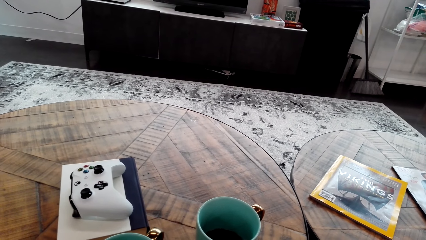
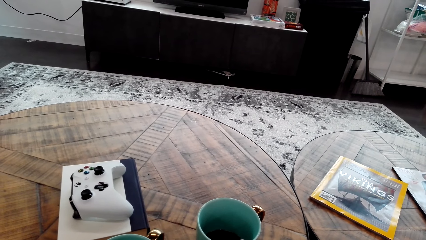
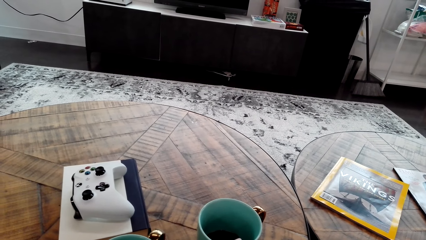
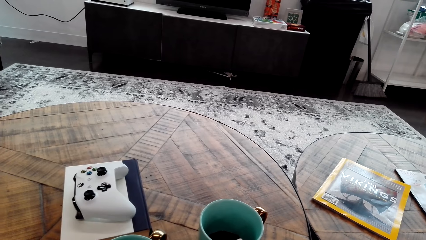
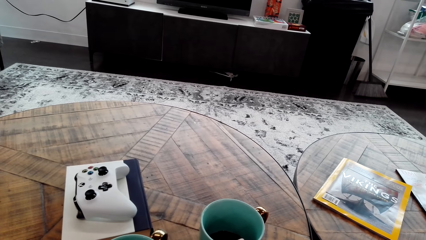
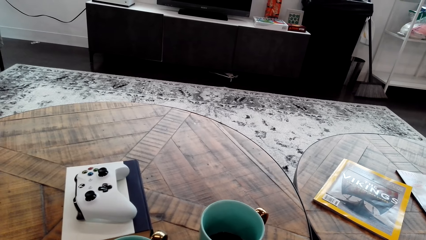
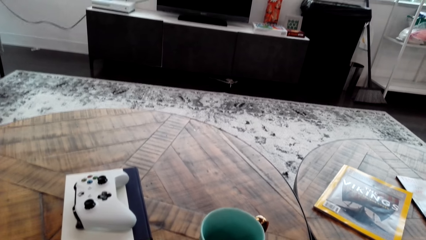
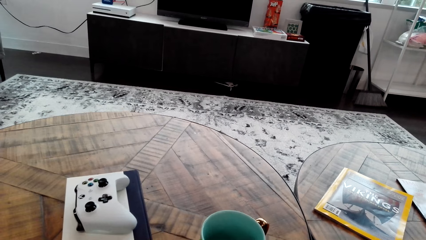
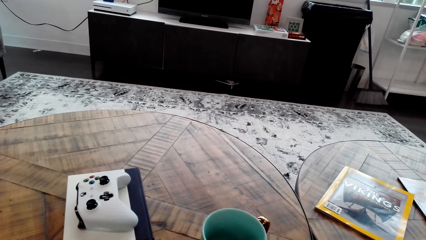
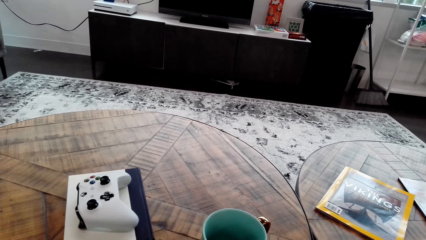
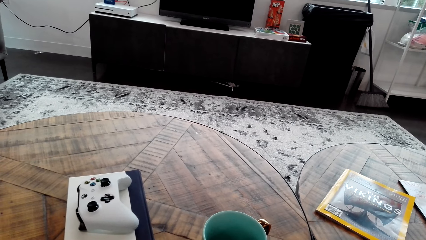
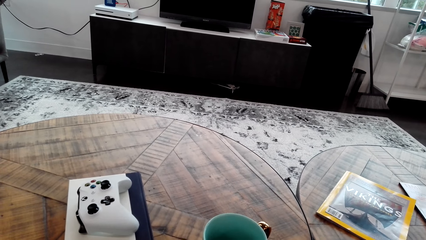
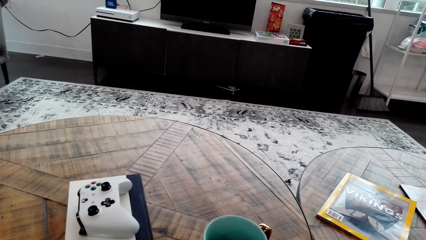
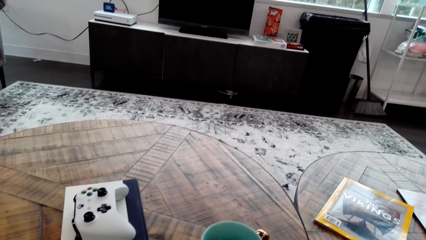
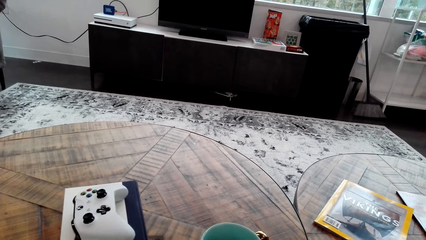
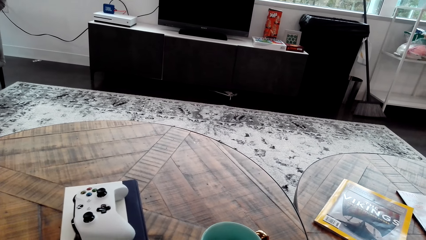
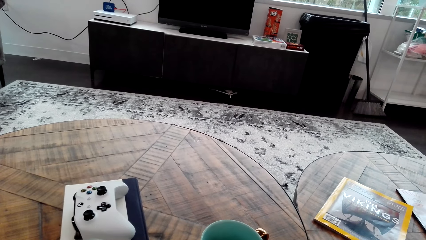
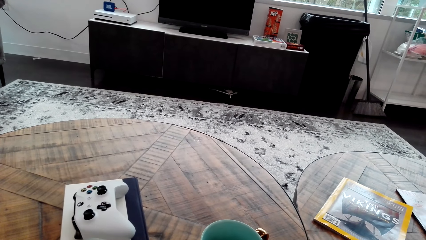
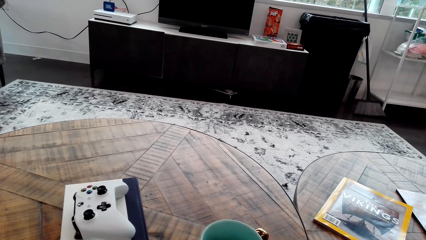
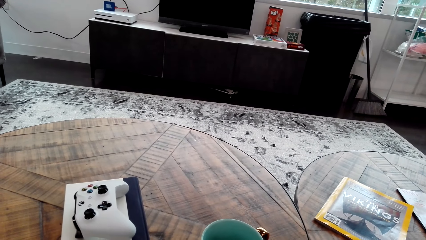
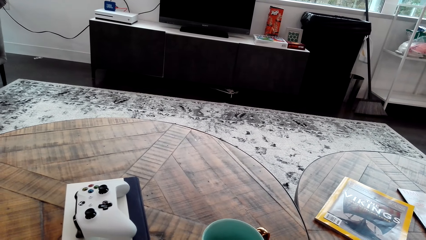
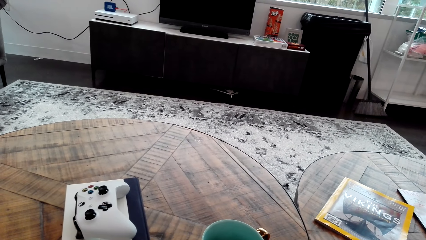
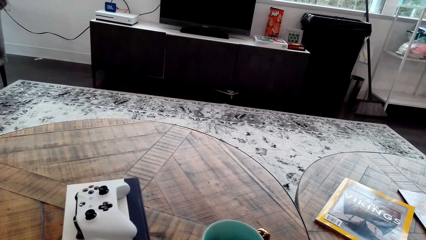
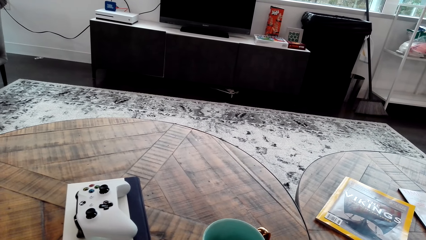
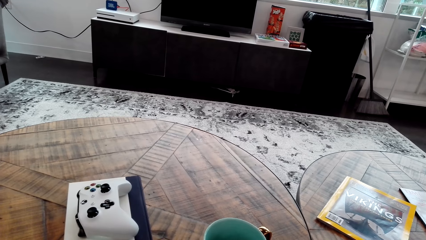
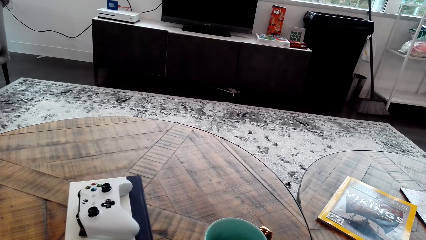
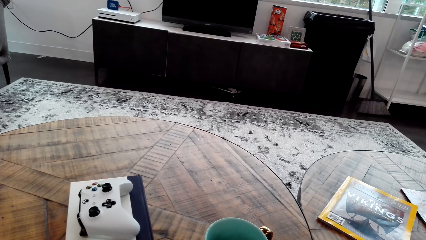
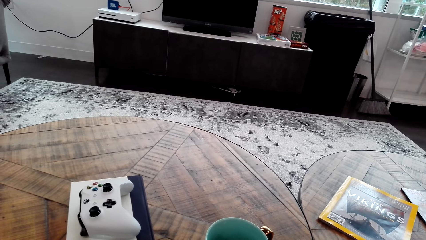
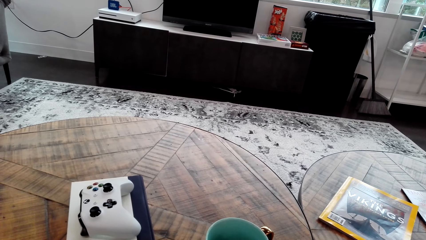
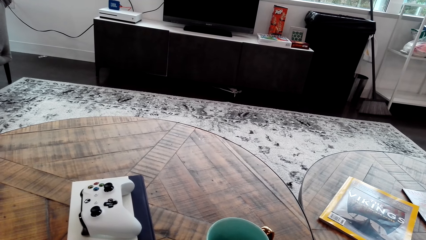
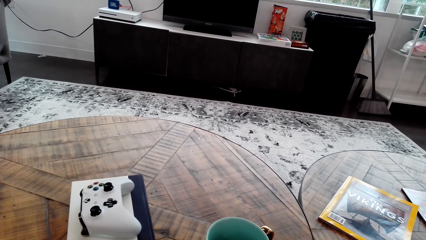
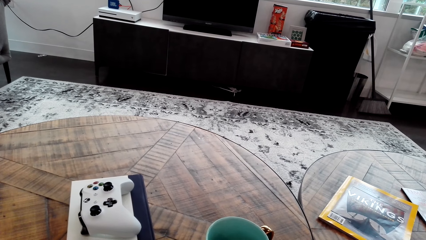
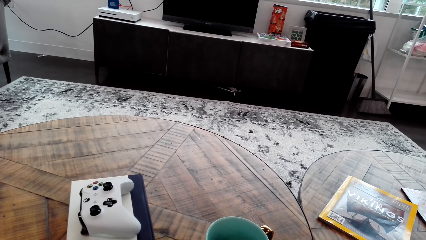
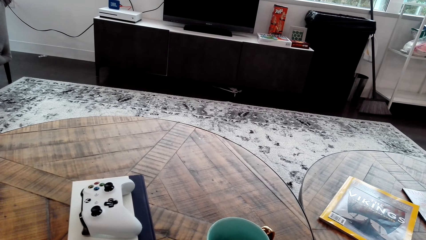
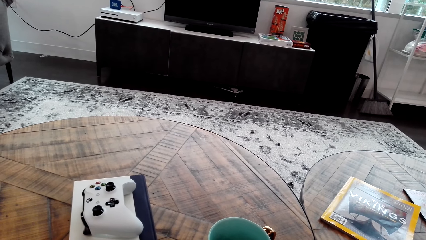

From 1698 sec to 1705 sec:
The camera wearer holds cards.

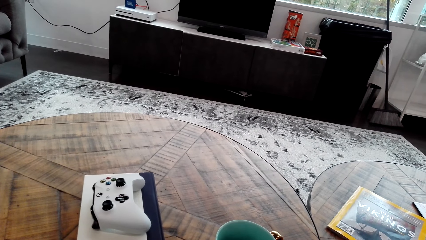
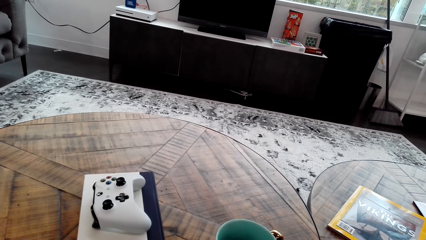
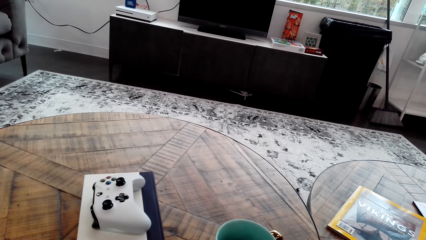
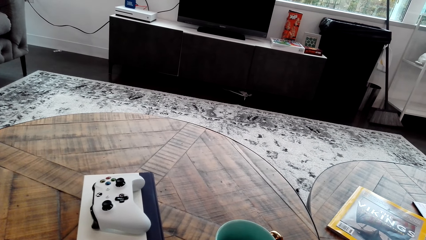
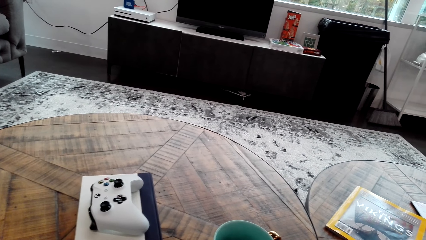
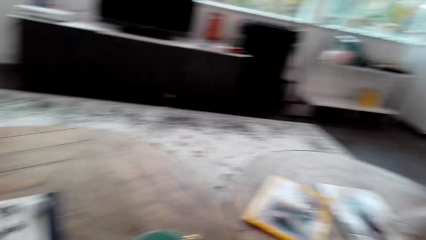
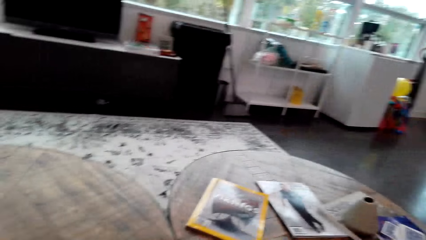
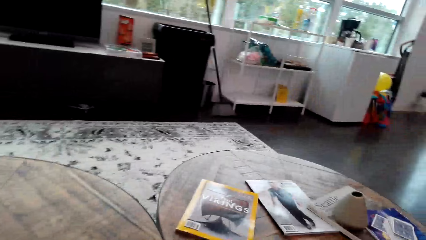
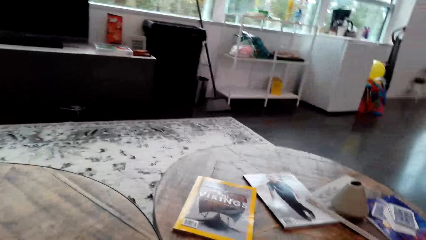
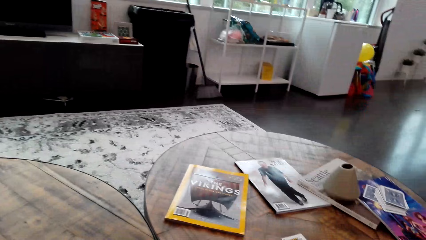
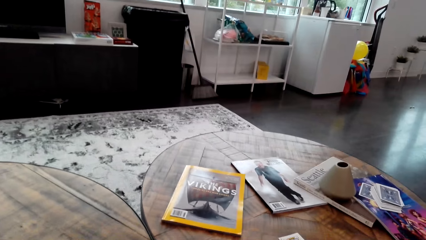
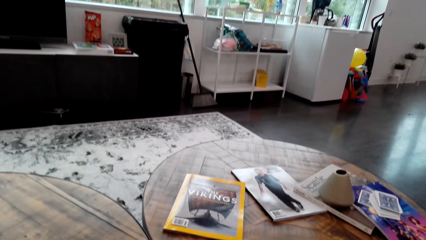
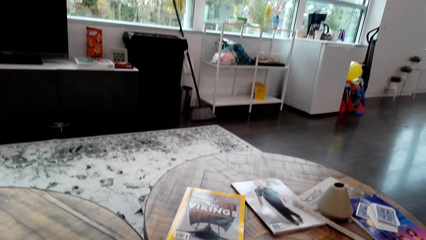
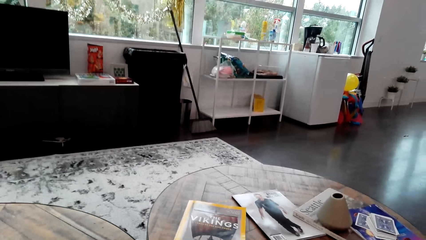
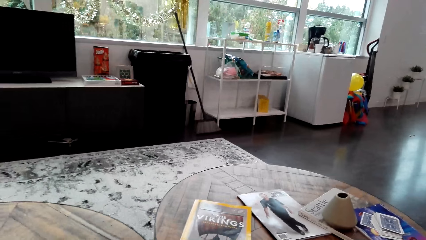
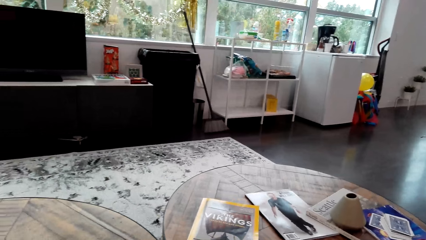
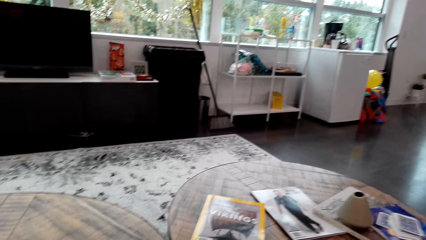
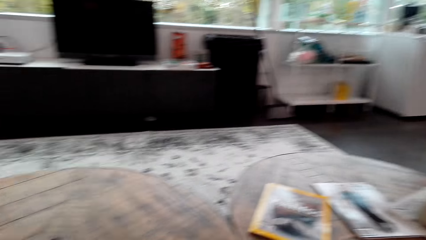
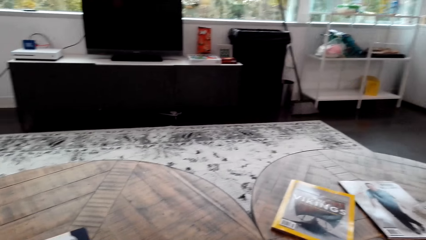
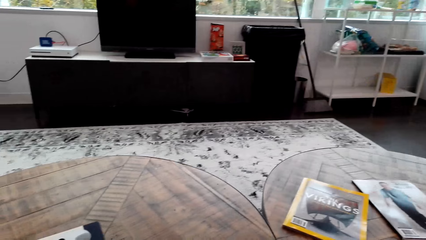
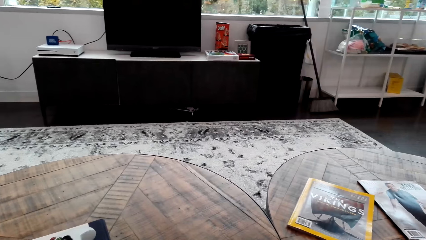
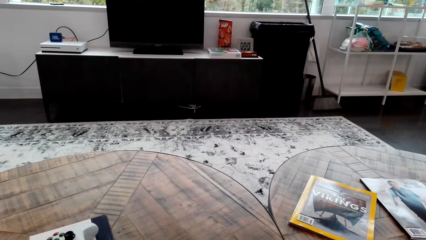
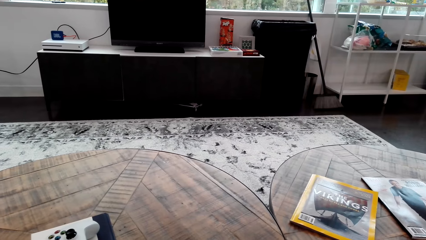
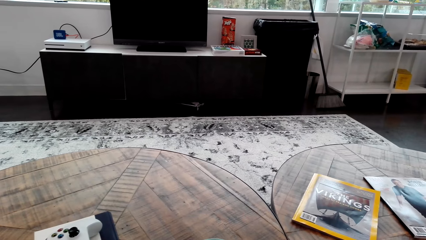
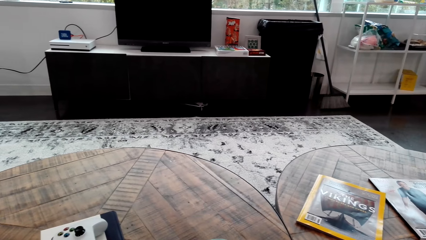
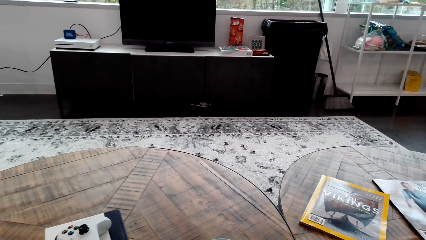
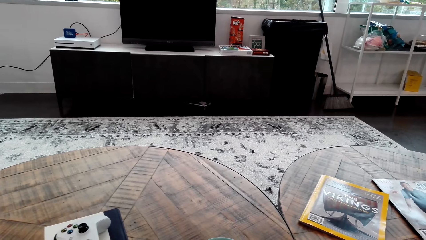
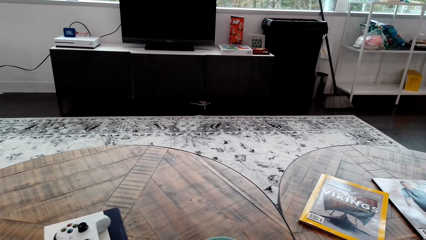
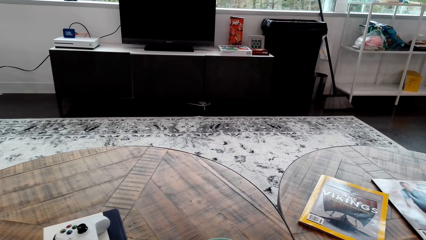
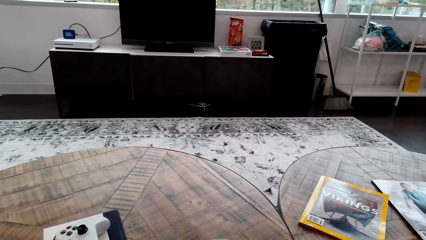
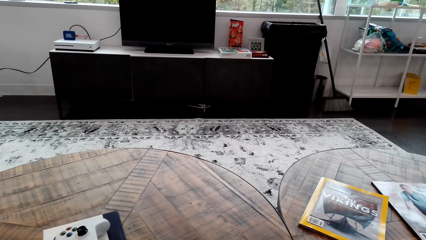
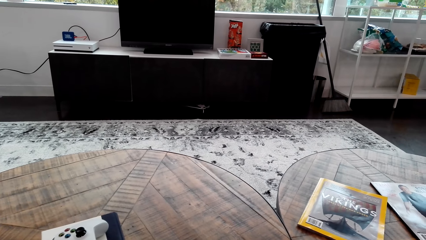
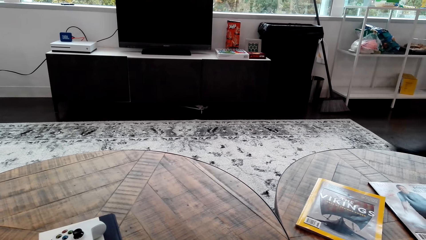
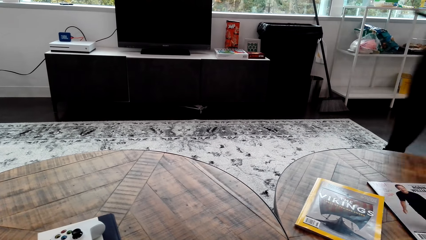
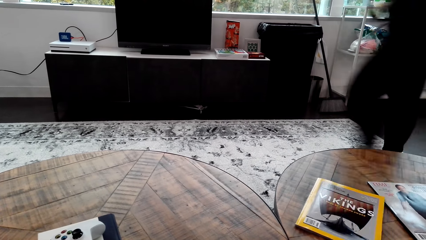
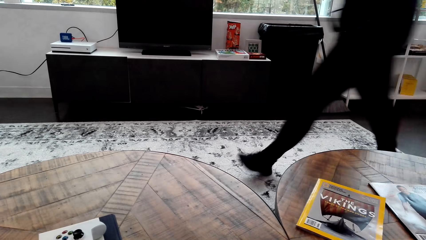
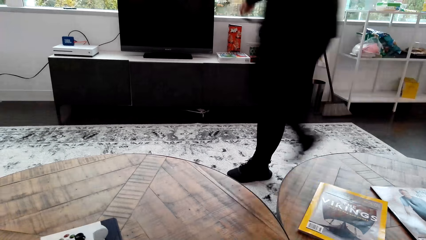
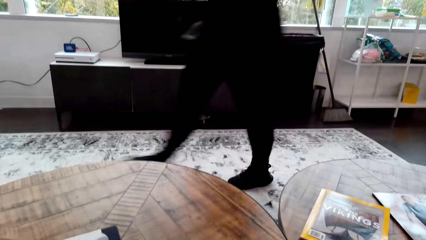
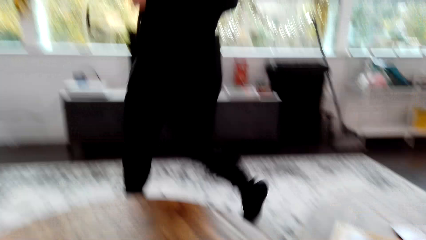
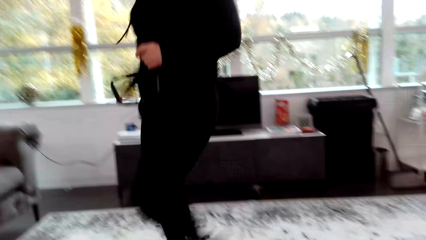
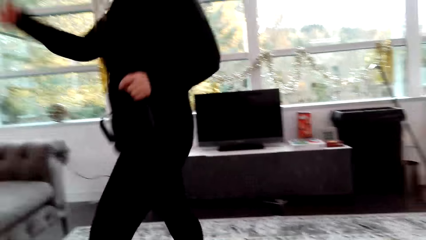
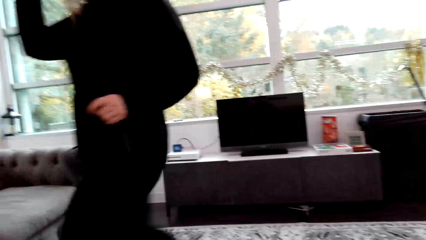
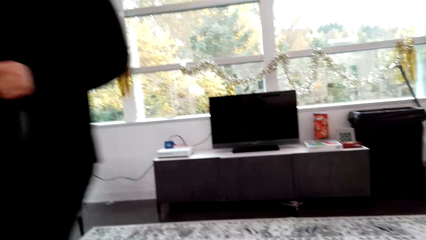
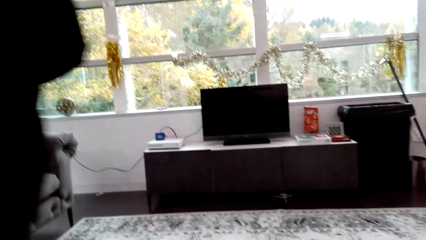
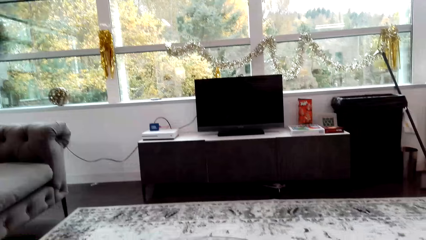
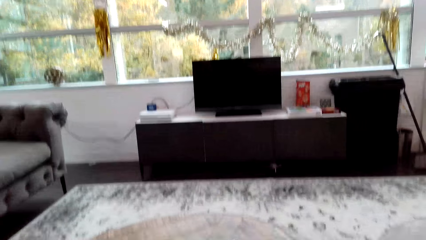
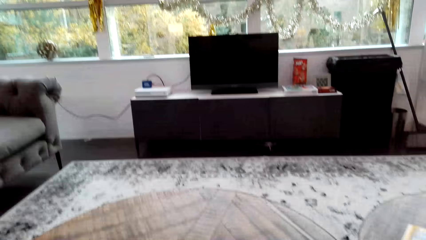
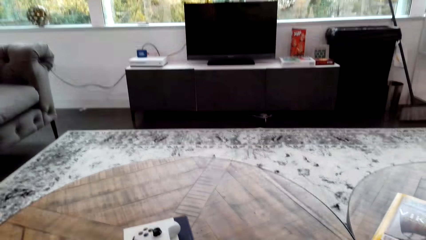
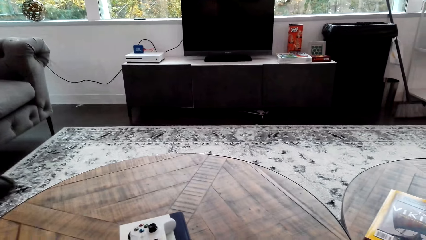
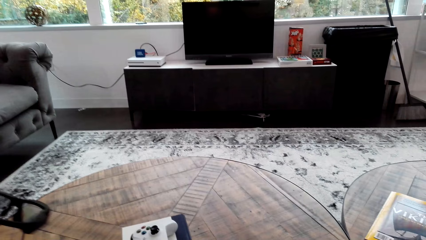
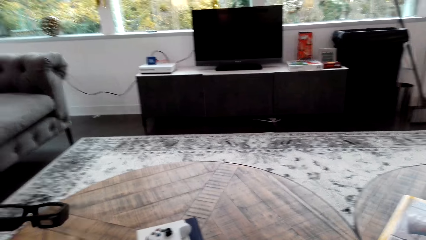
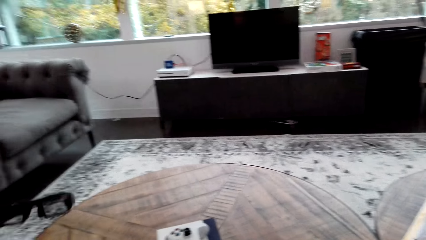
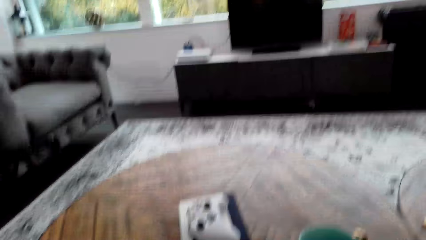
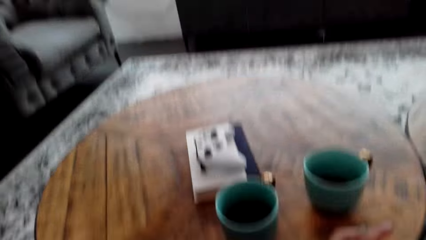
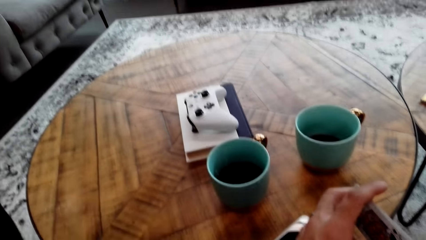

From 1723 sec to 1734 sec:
The camera wearer looks around. A woman walks around the room. The woman passes in front of the camera wearer.
